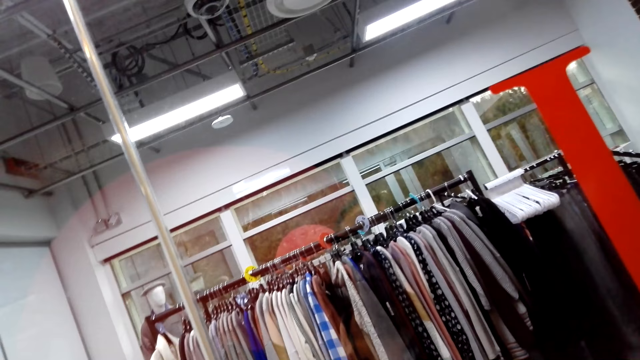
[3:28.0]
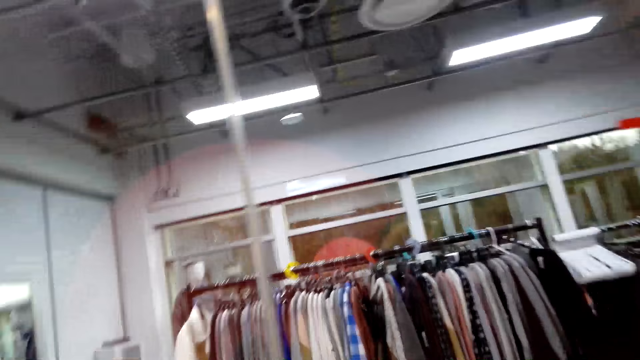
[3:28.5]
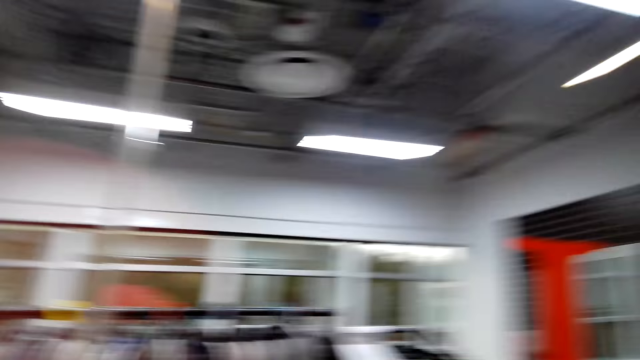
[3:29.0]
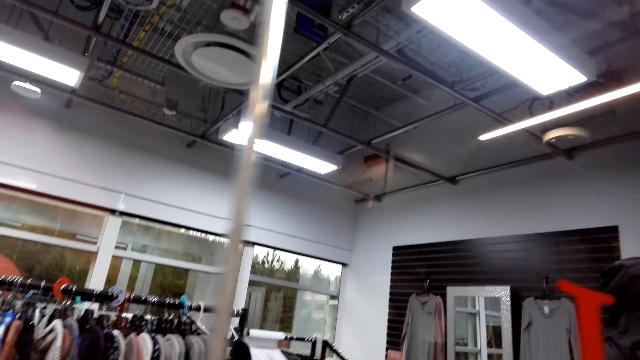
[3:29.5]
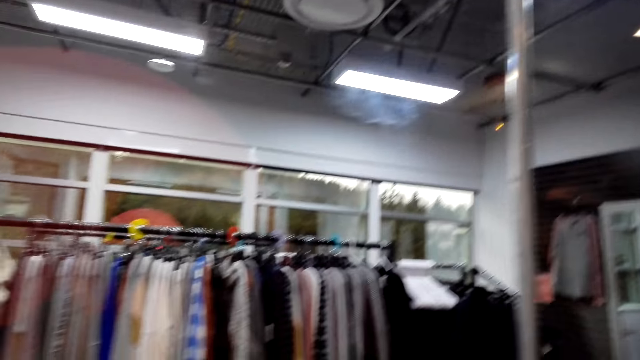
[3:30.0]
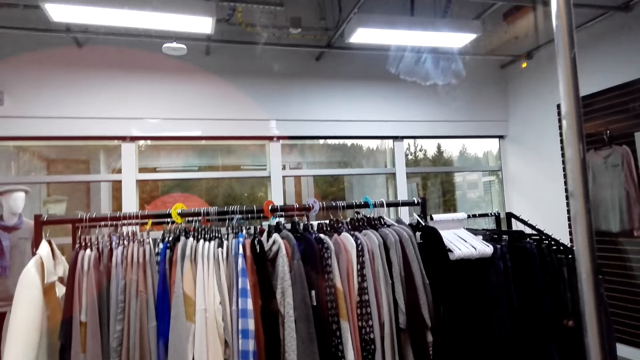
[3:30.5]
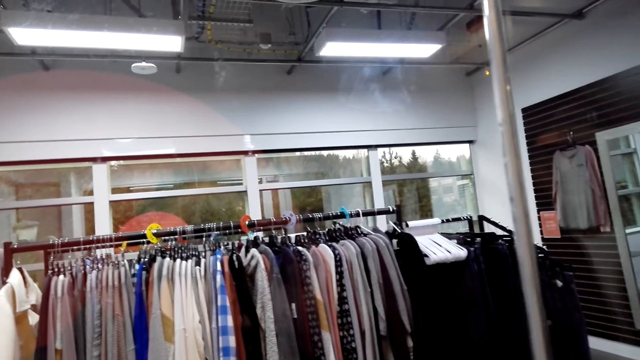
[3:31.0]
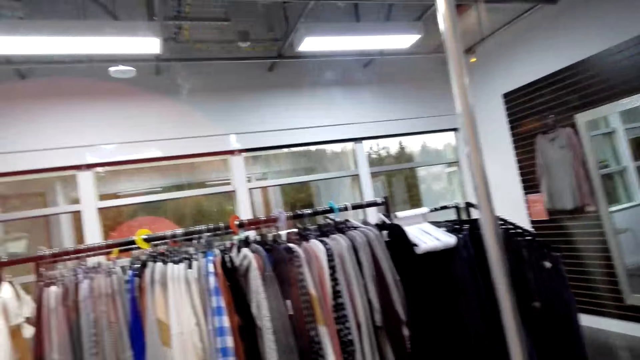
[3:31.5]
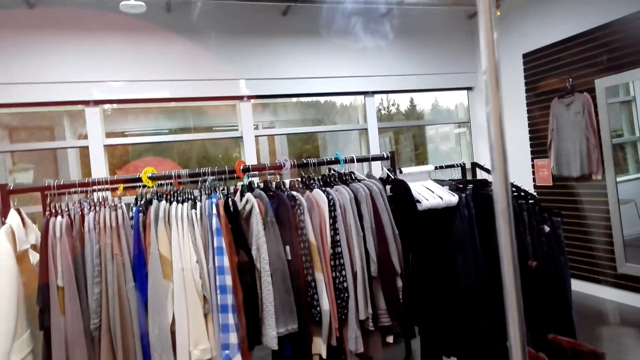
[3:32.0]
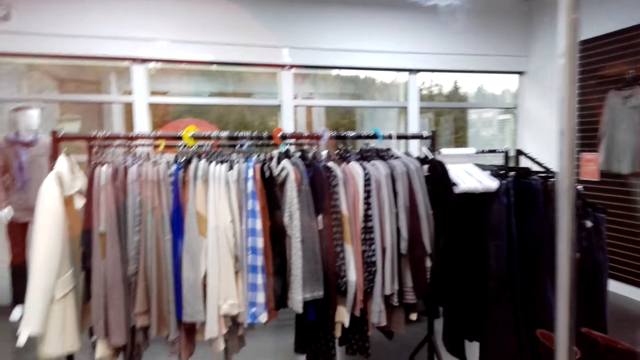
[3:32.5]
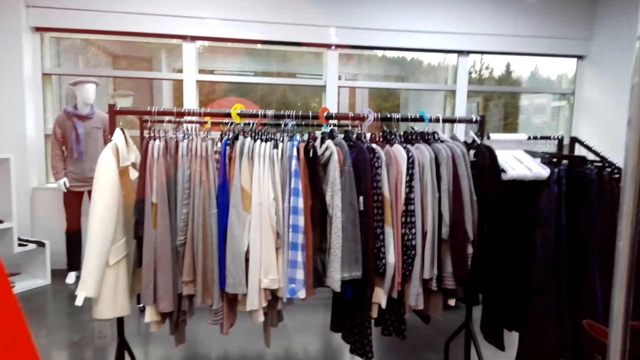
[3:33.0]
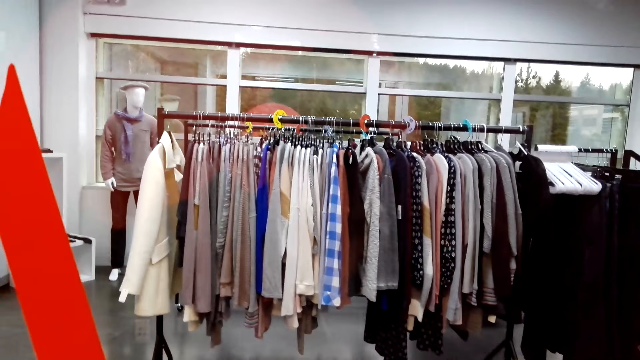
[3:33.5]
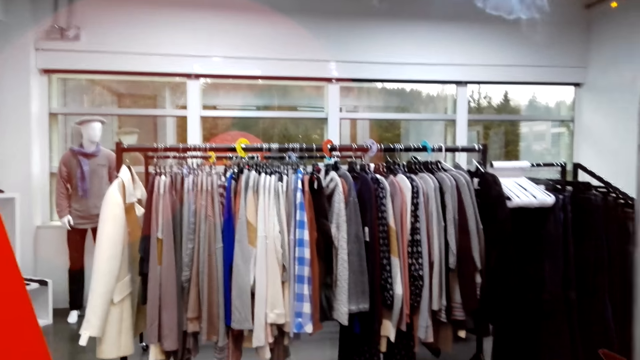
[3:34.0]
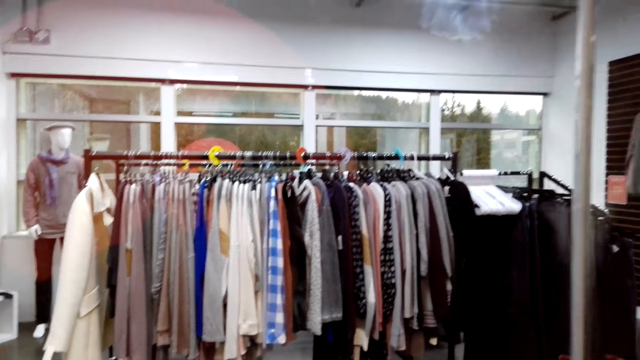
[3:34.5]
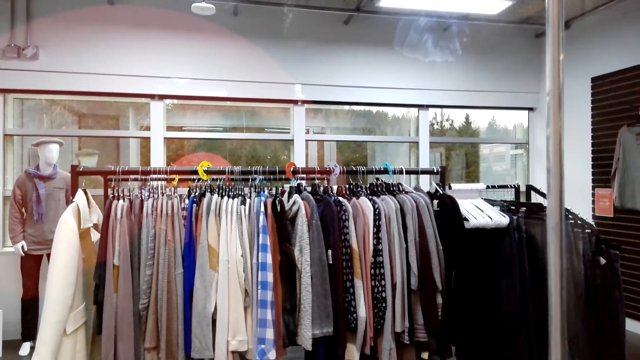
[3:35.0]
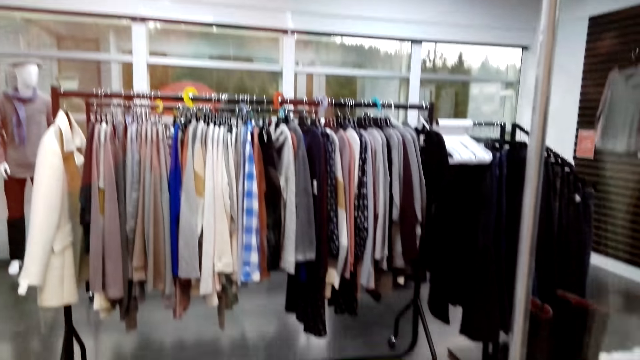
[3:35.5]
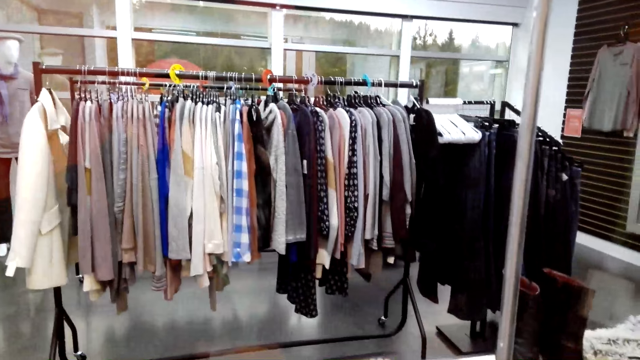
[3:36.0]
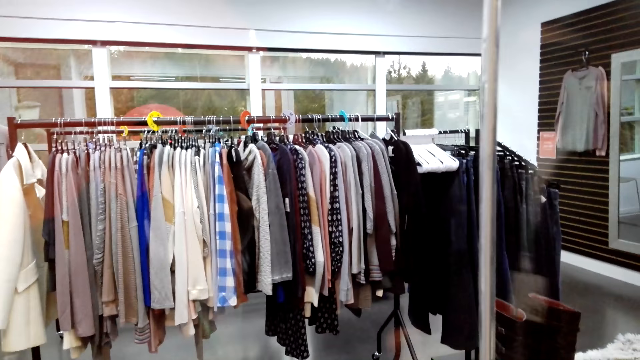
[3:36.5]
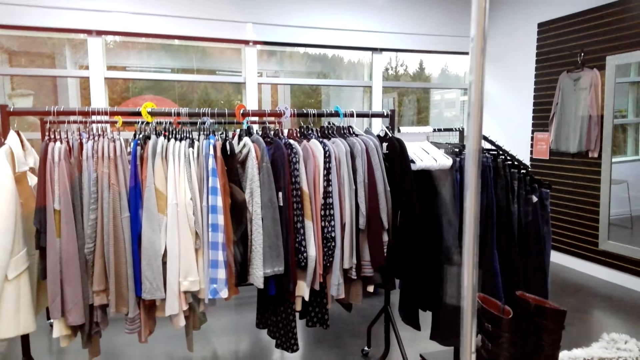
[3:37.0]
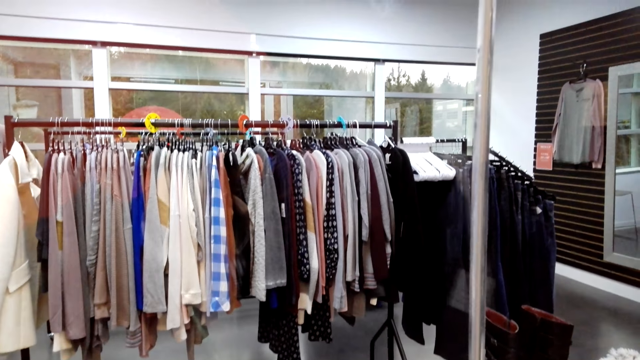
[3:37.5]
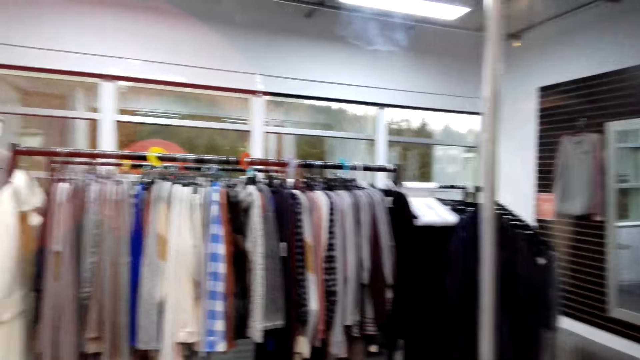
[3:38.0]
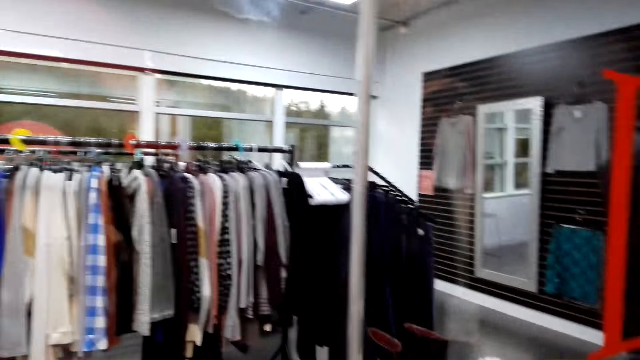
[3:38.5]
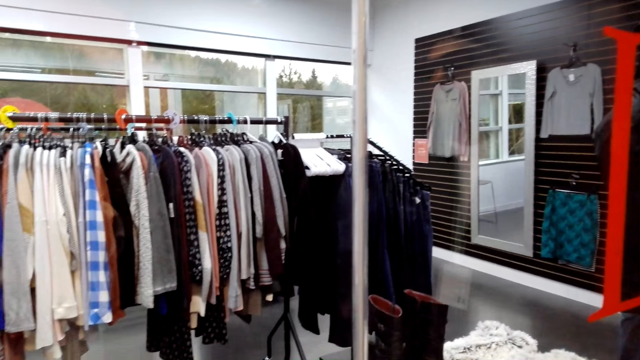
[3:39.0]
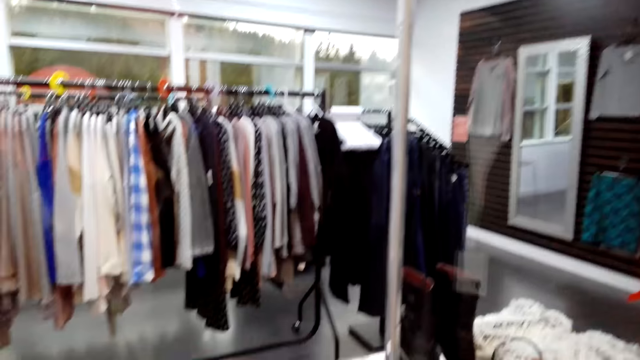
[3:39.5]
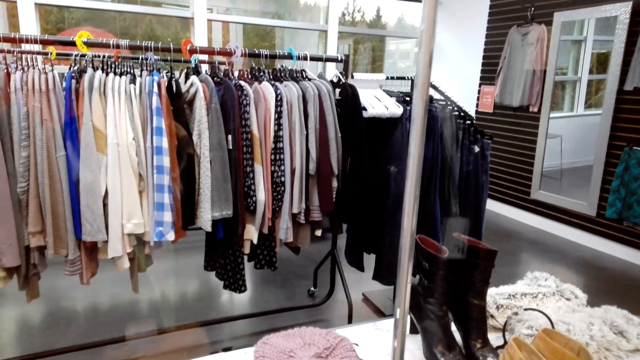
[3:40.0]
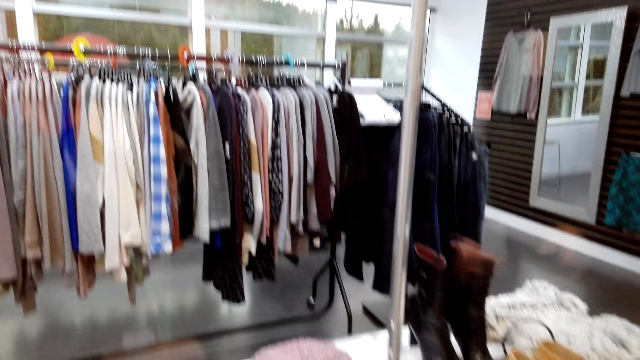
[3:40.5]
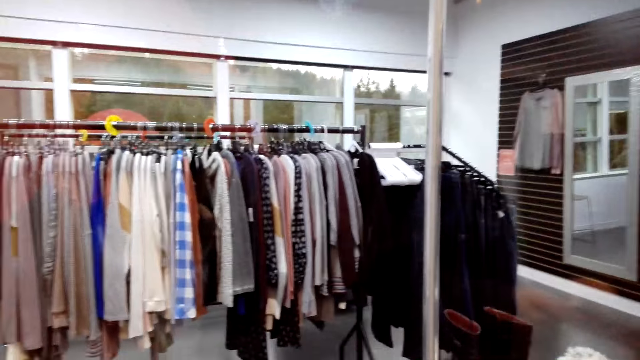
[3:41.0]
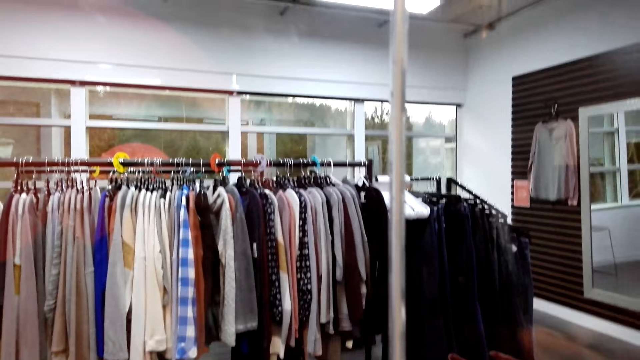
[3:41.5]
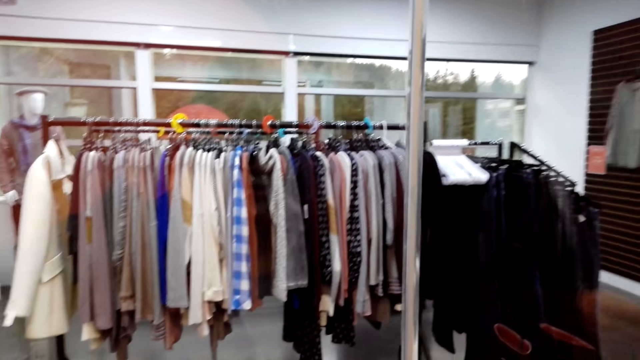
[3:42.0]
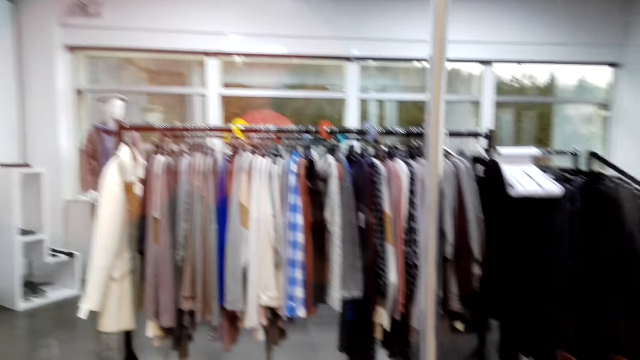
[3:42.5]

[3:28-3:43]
A man converses with the camera wearer. The camera wearer converses with the man.

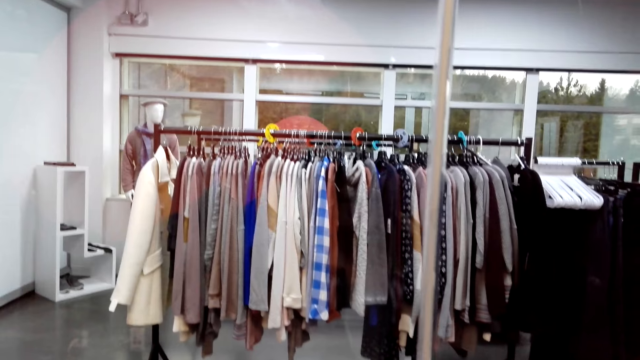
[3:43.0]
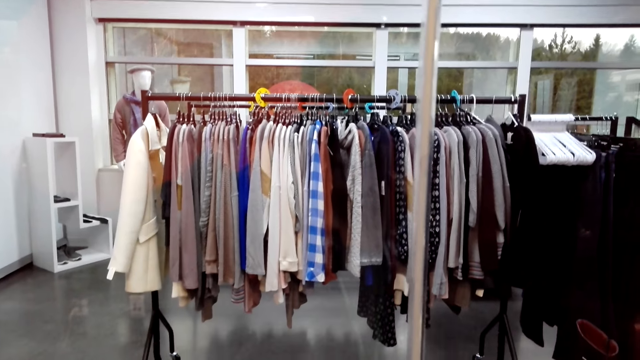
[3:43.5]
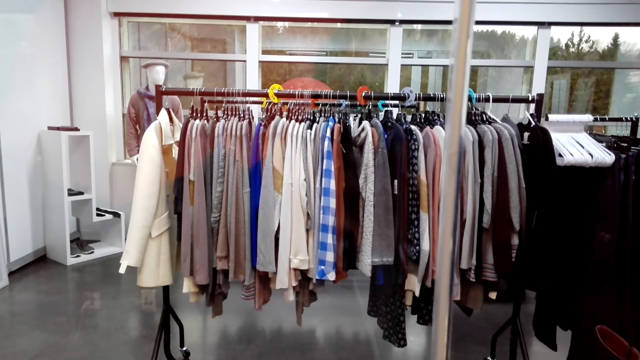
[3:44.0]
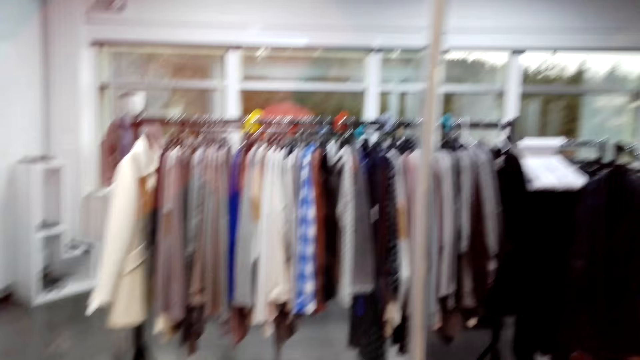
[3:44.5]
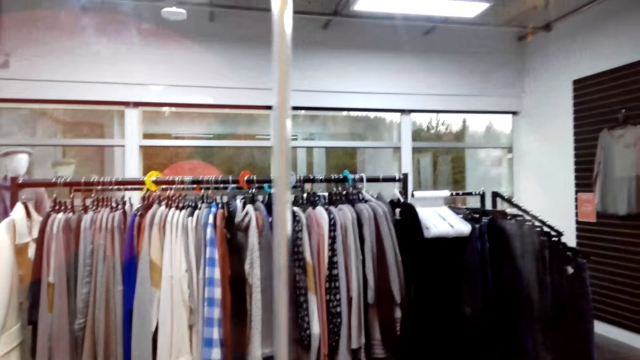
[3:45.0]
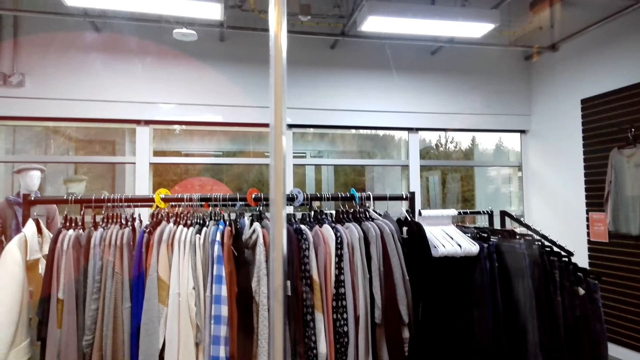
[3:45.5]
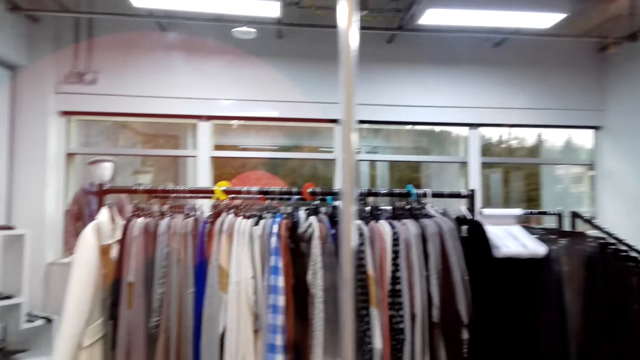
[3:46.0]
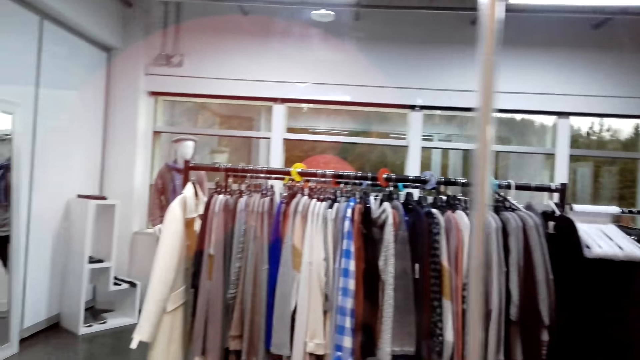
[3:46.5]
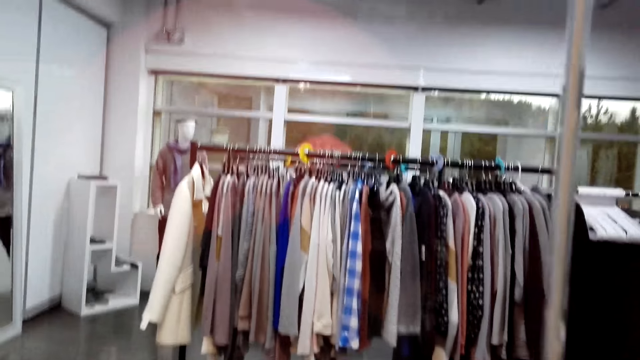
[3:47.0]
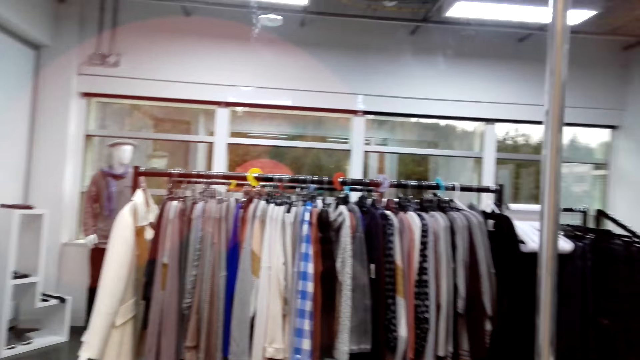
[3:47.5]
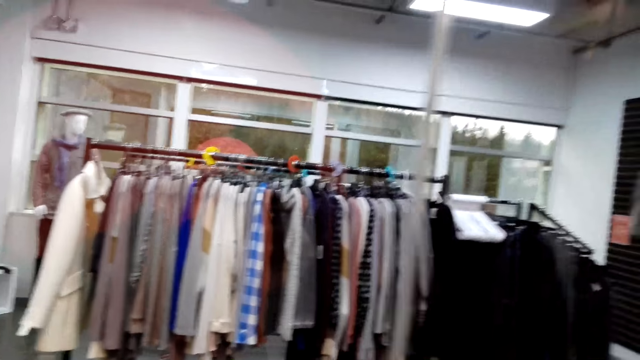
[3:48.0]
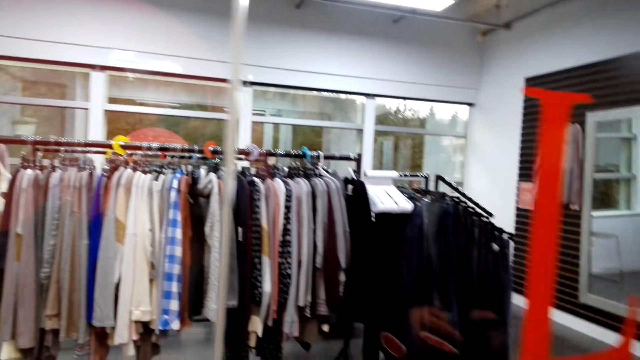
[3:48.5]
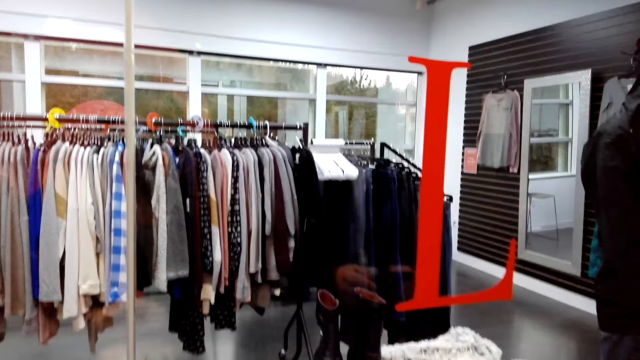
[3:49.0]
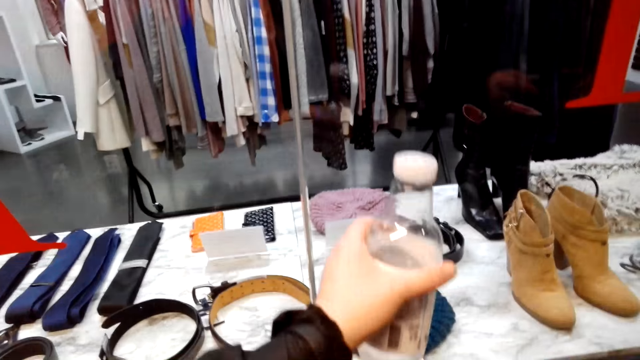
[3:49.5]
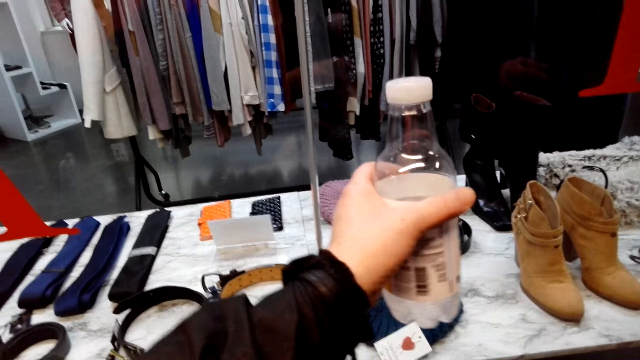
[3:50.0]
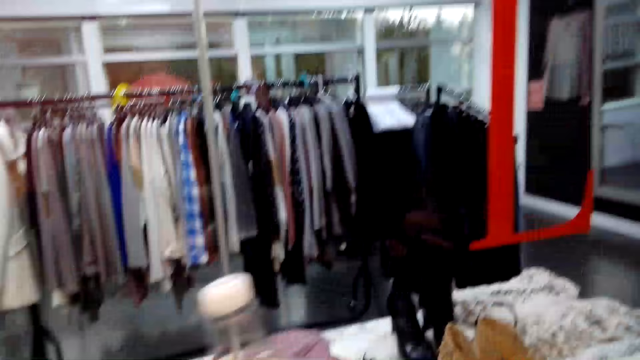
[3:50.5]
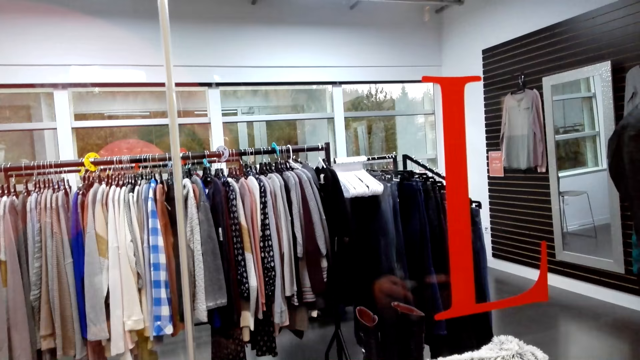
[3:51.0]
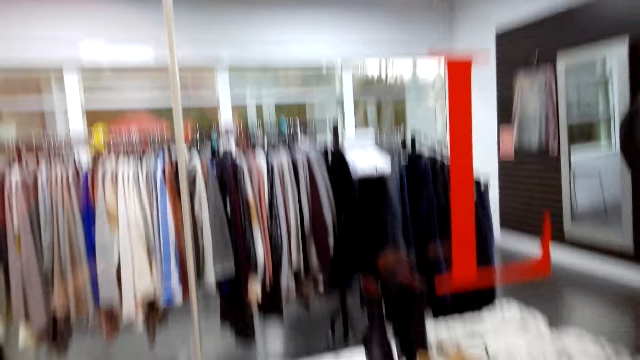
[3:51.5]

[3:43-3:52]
A man converses with the camera wearer. The camera wearer holds a bottle.
